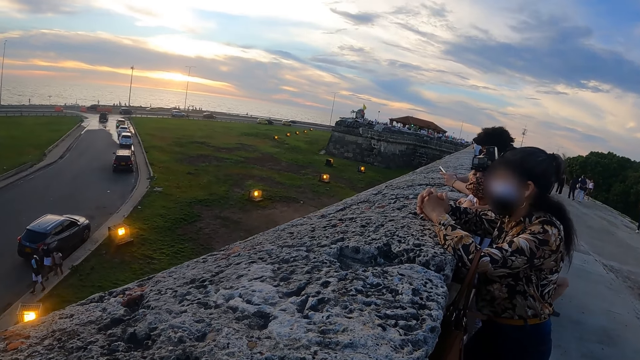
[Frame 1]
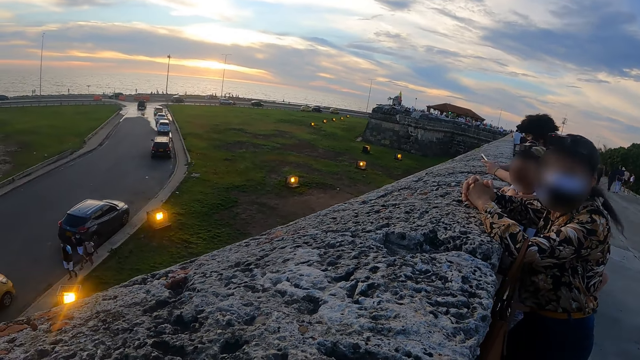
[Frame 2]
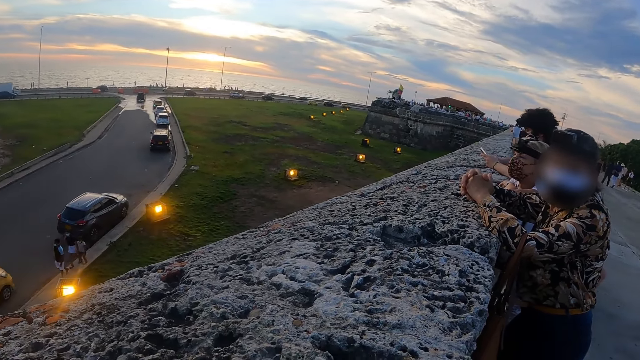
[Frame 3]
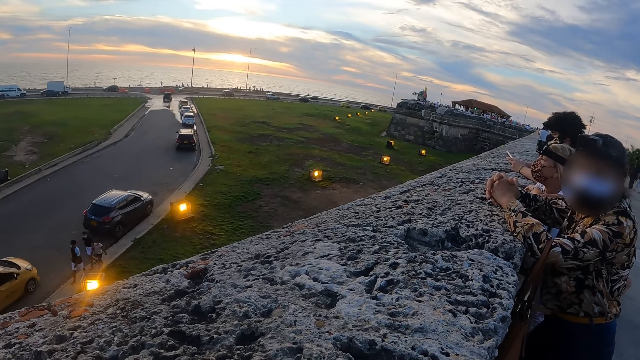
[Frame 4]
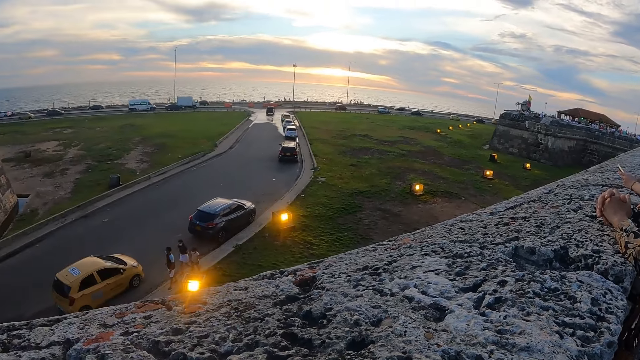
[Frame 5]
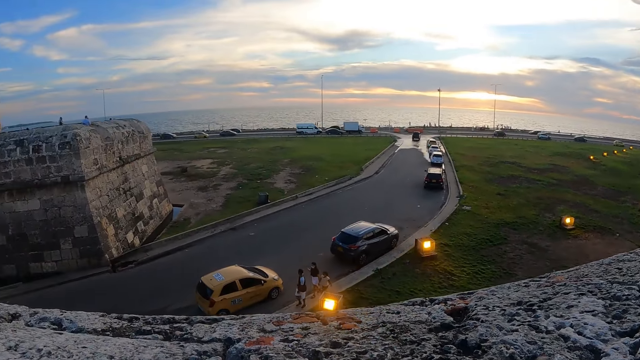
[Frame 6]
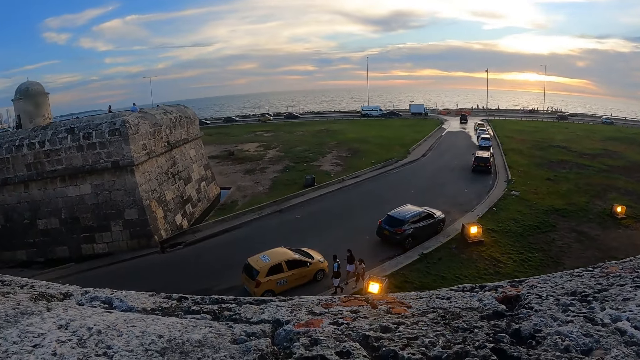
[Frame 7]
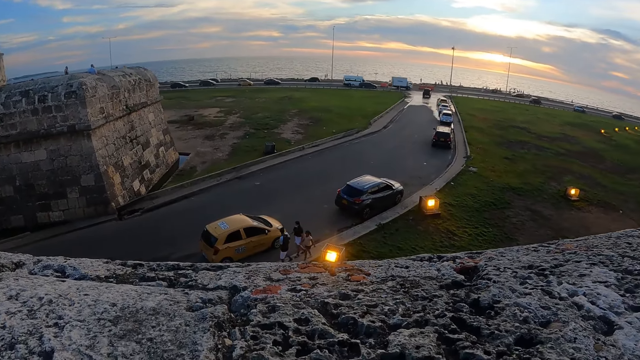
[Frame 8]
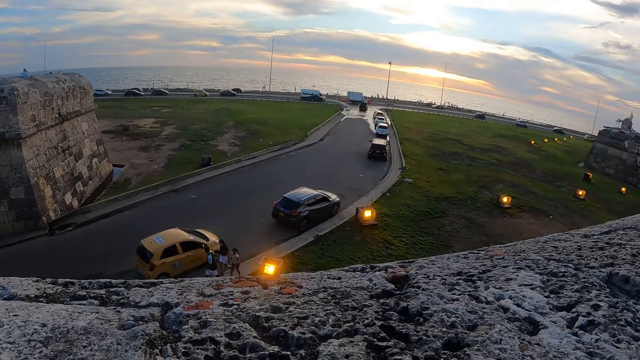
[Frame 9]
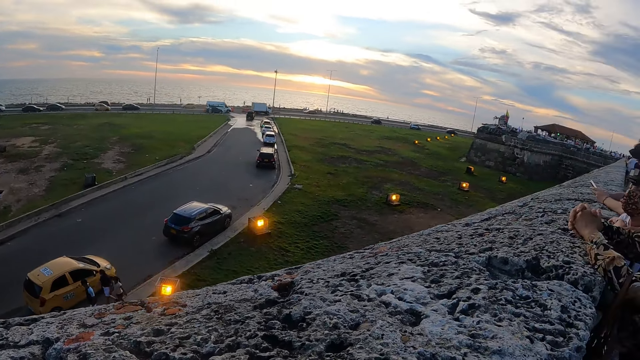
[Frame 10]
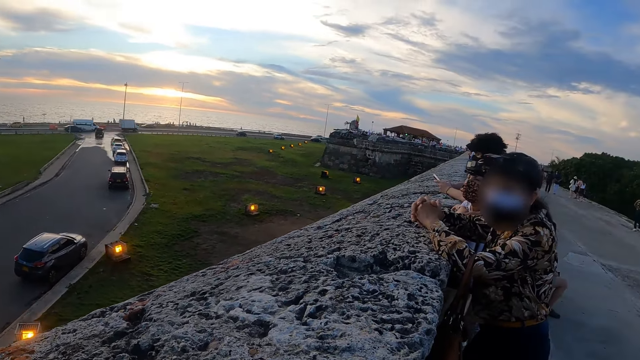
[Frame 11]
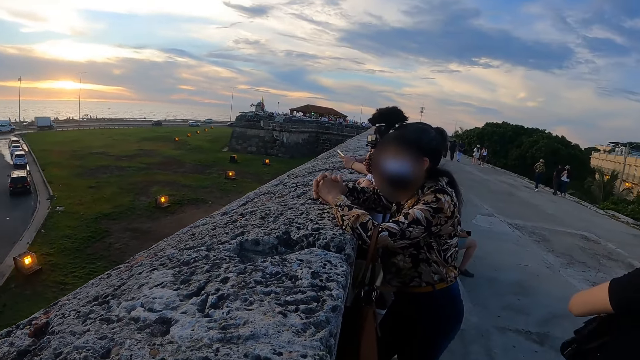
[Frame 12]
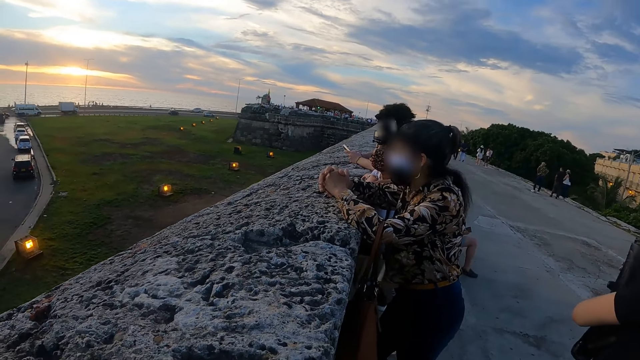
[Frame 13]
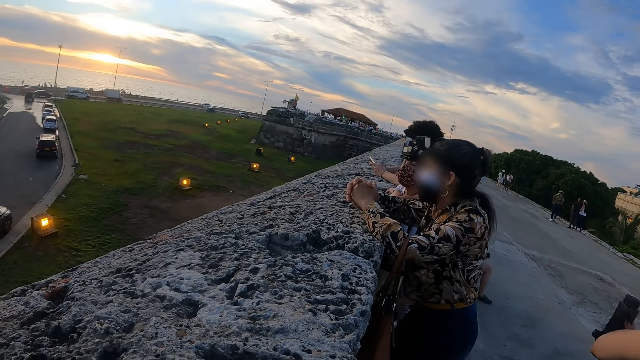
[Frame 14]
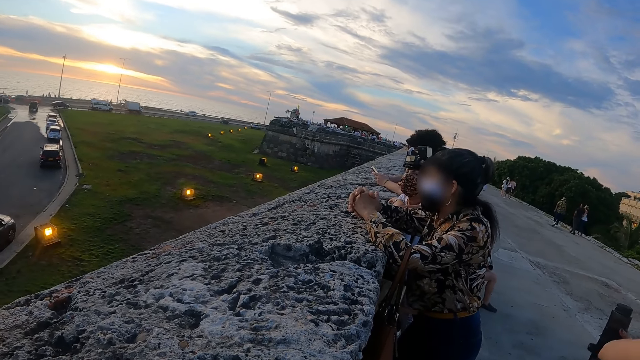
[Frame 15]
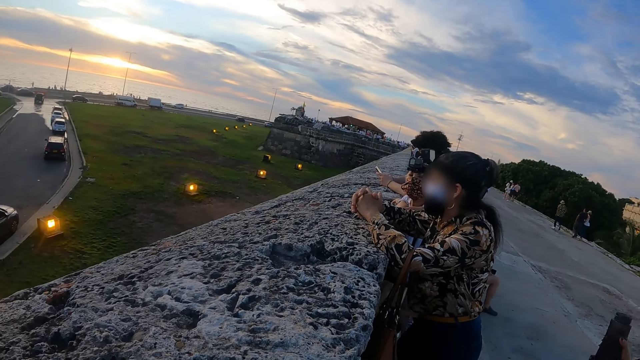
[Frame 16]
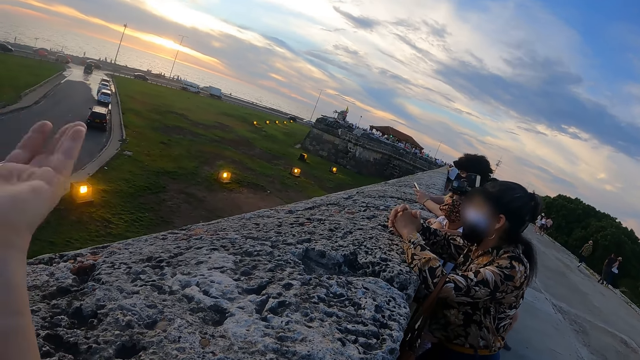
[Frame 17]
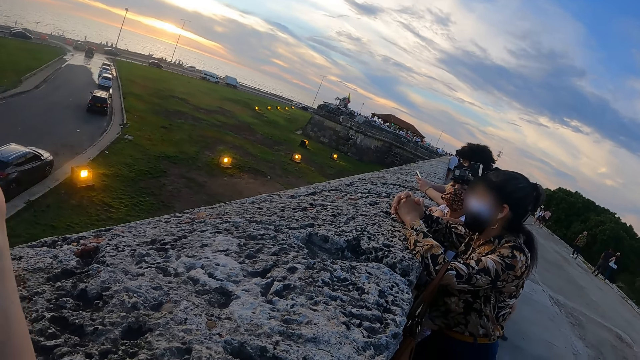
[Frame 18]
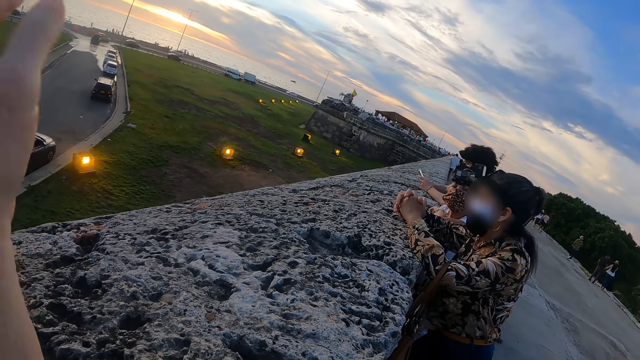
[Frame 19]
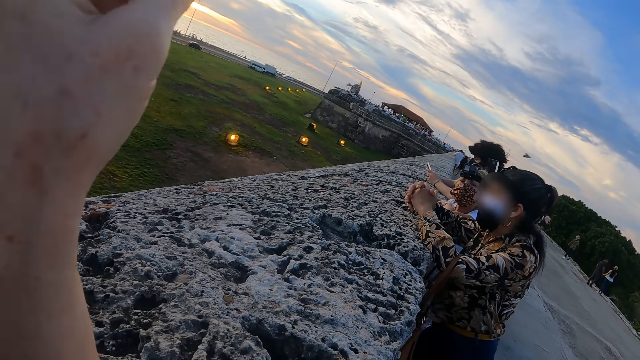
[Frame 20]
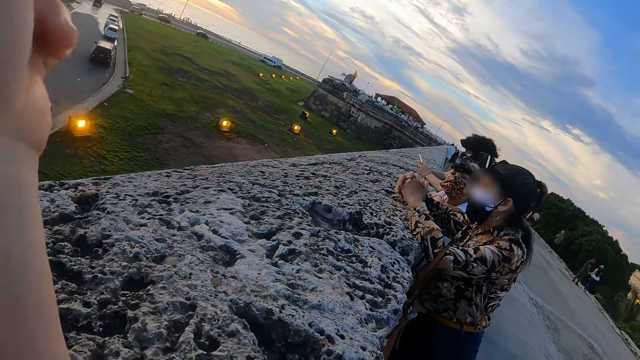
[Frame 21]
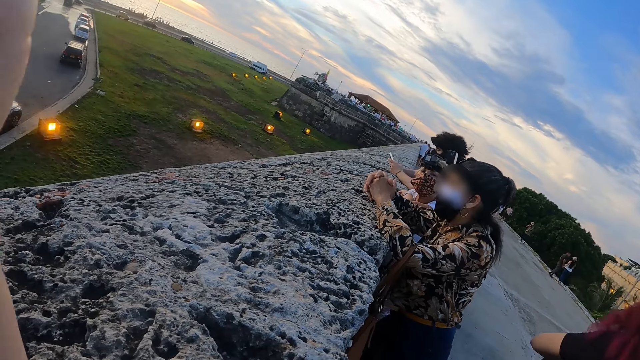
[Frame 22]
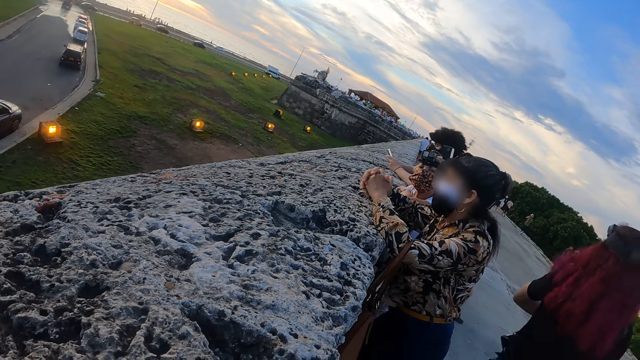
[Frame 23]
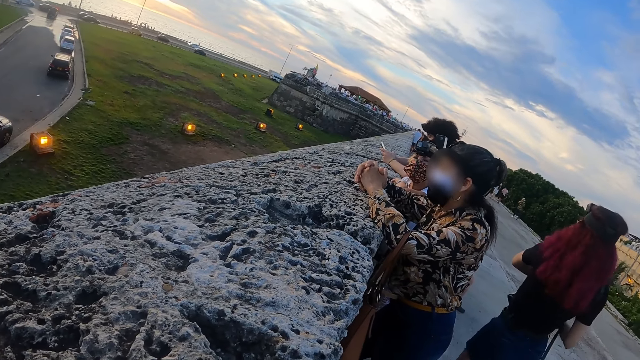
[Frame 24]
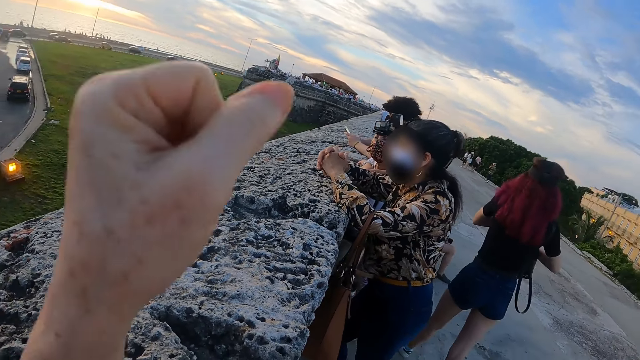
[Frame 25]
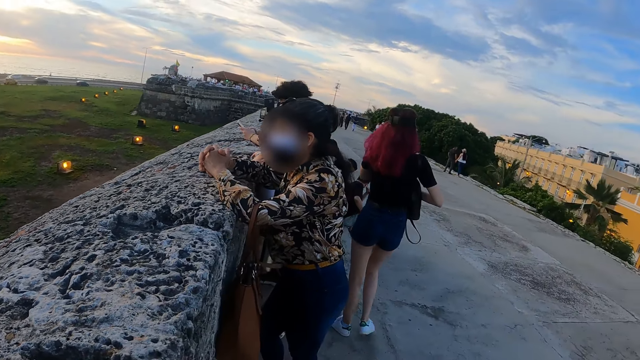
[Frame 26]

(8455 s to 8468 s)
The camera wearer stares at the vehicles. They interact with a friend.

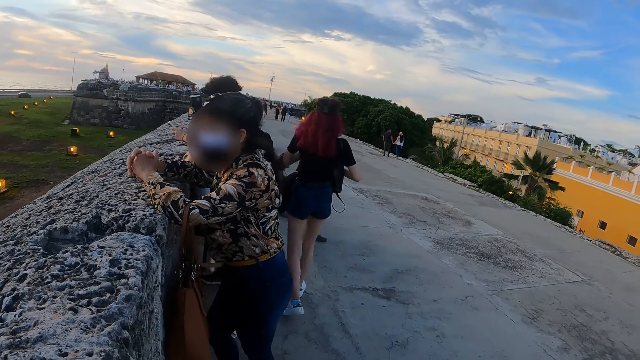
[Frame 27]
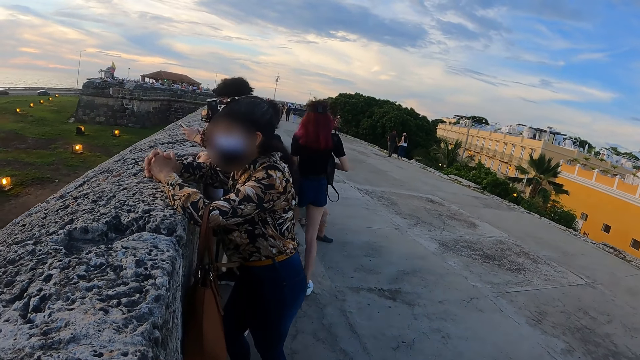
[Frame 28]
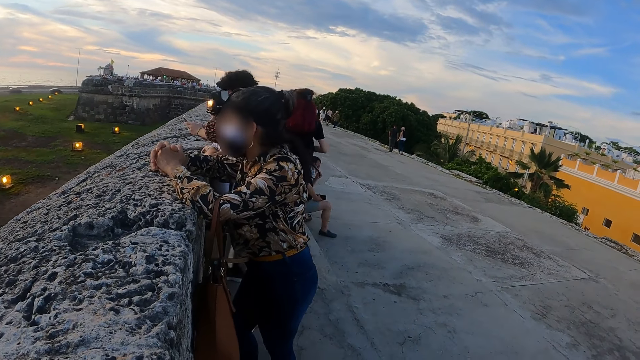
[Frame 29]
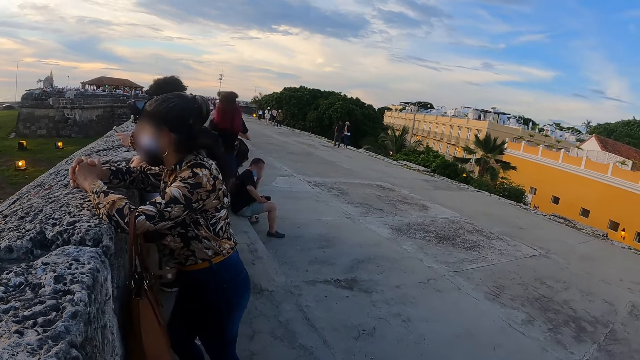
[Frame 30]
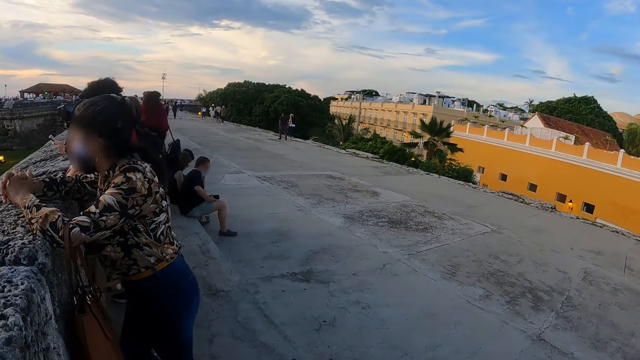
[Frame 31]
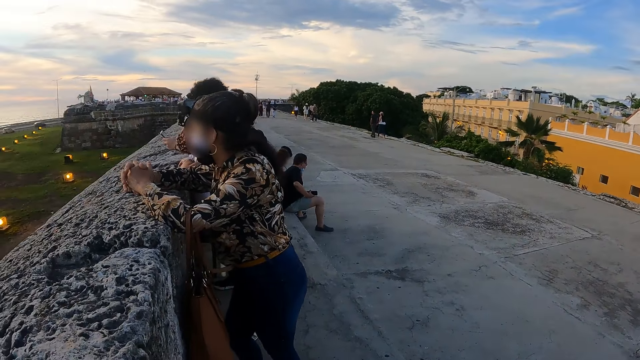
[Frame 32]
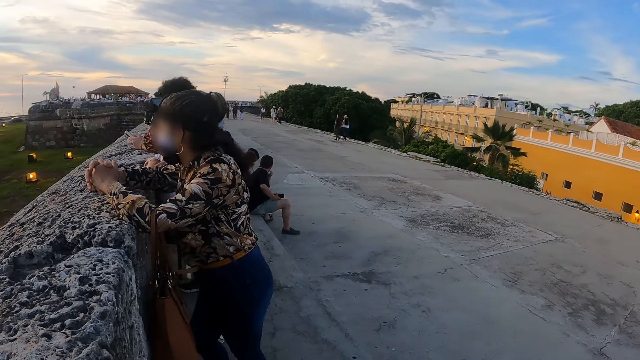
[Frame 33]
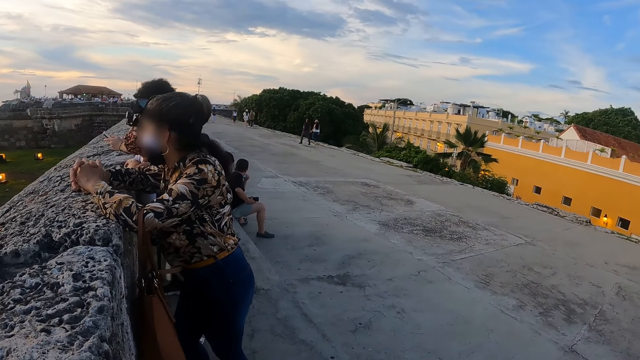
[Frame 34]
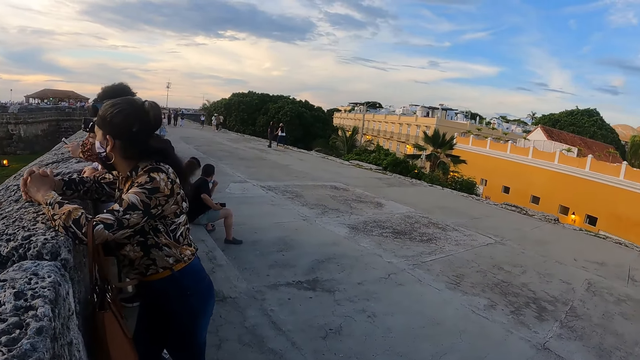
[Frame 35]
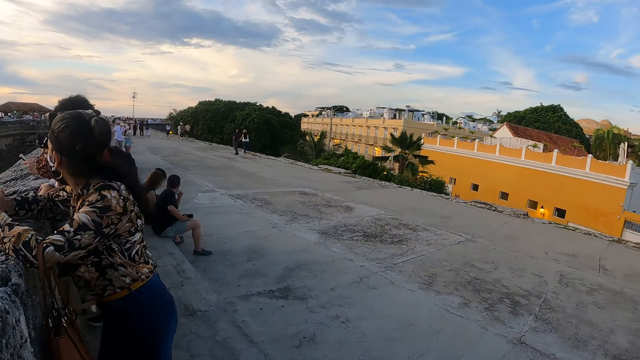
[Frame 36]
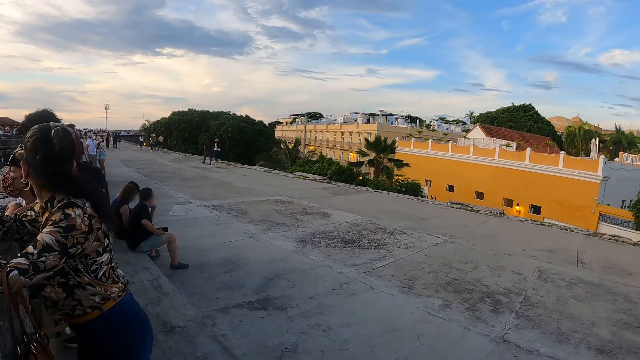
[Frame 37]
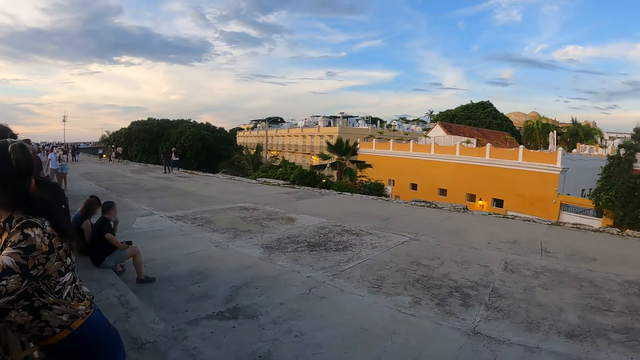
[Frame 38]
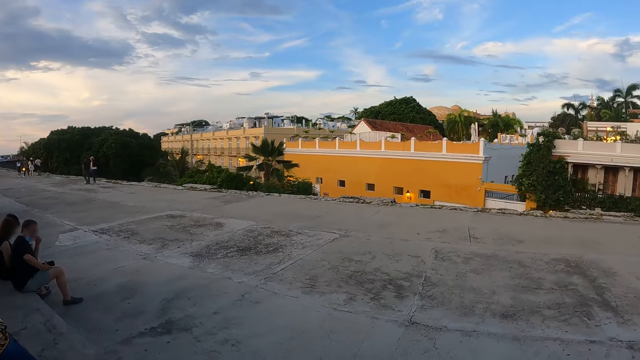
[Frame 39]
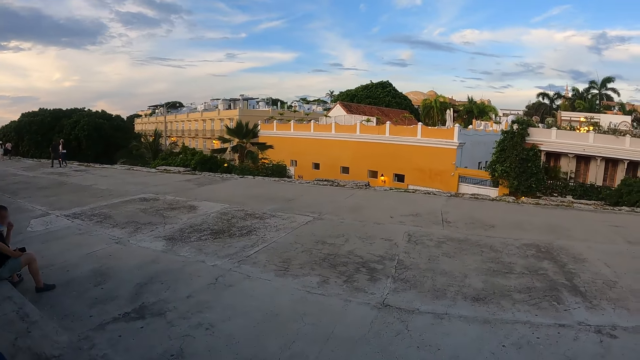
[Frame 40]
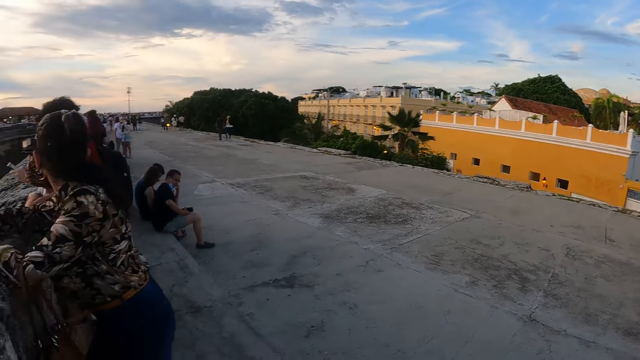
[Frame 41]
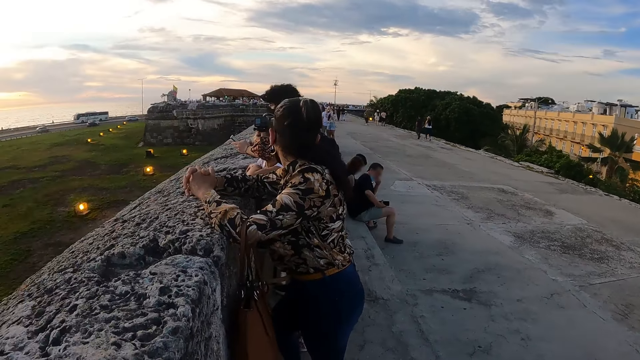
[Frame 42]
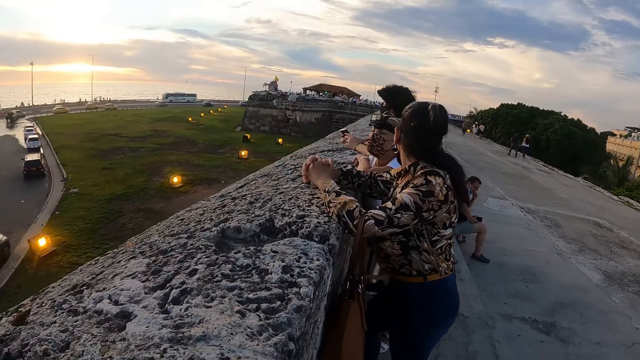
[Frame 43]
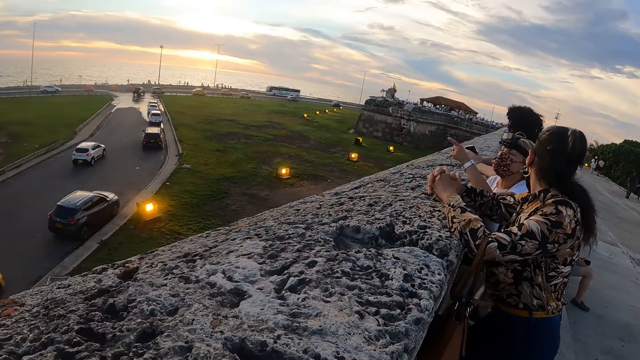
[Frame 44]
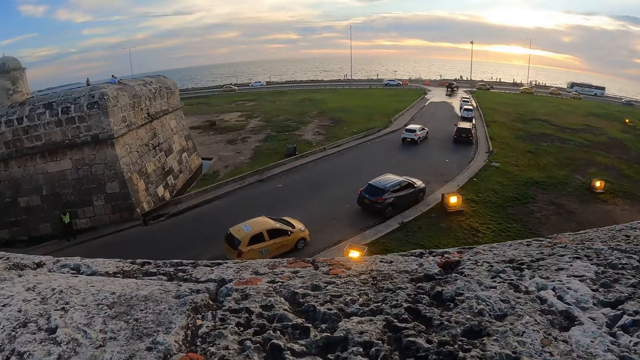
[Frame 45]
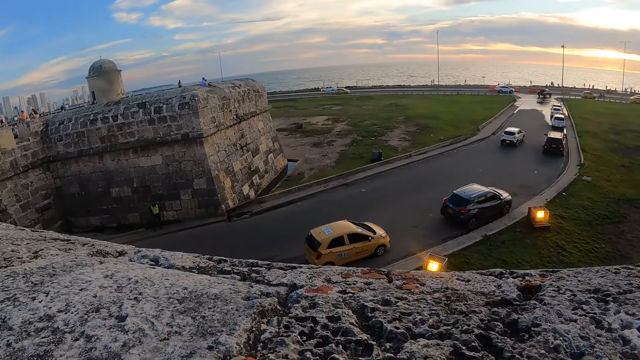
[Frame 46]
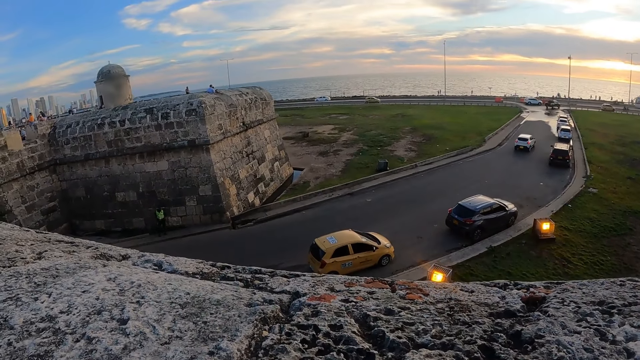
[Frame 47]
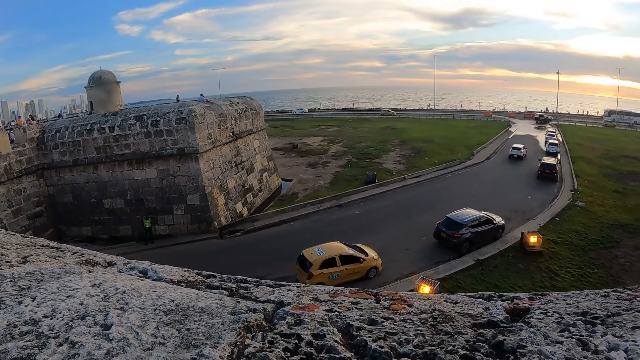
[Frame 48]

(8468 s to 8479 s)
The camera wearer looks around. They stare at the building and stare at the vehicles.
